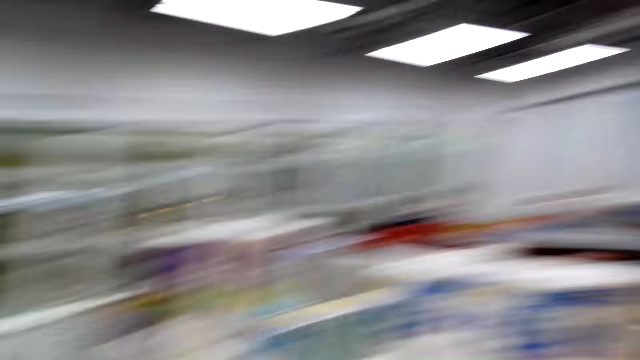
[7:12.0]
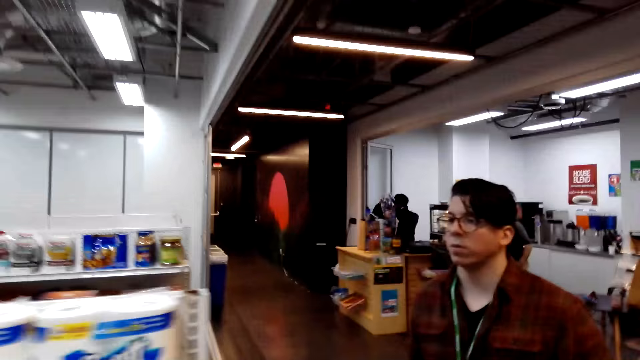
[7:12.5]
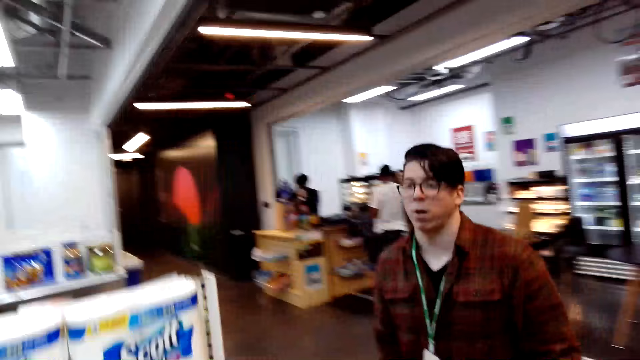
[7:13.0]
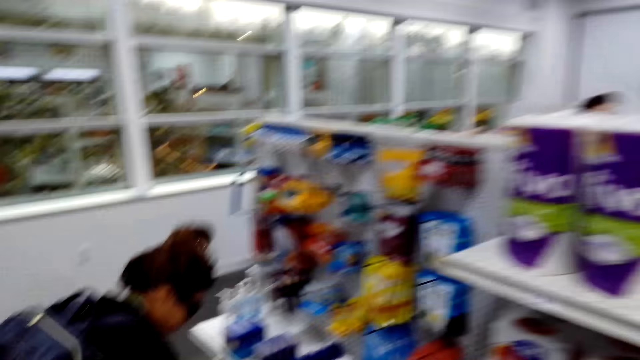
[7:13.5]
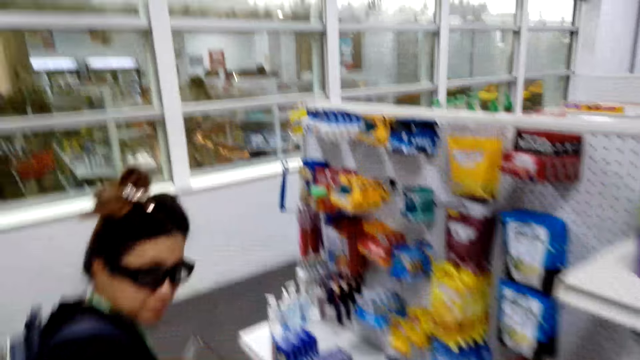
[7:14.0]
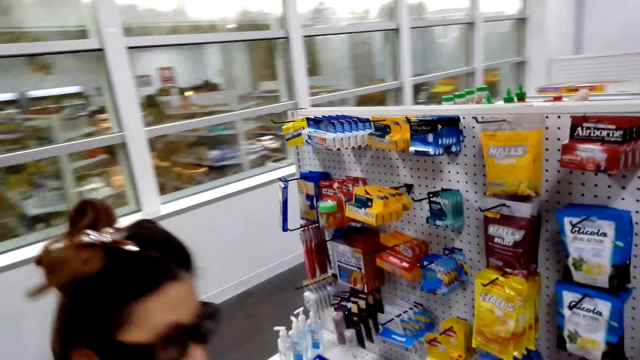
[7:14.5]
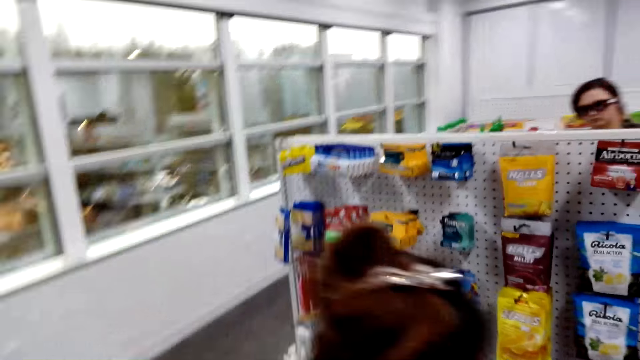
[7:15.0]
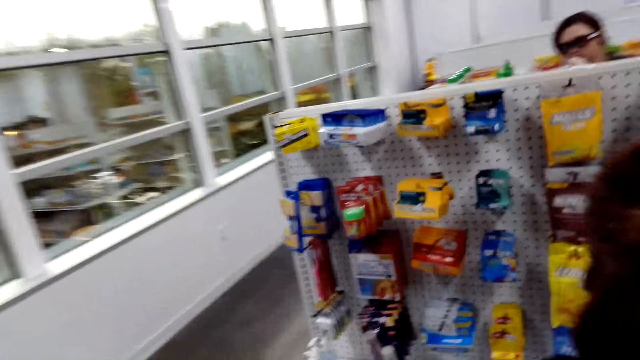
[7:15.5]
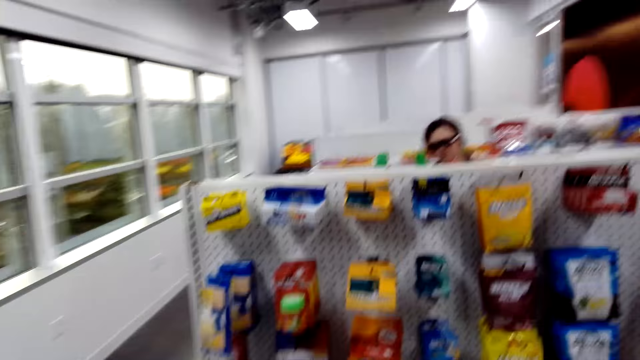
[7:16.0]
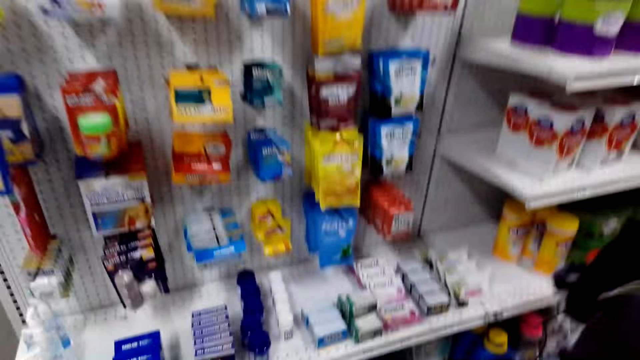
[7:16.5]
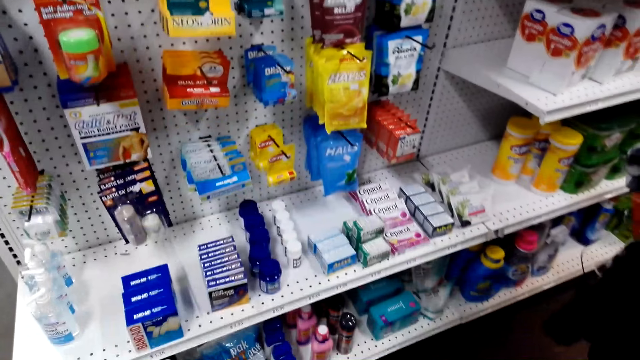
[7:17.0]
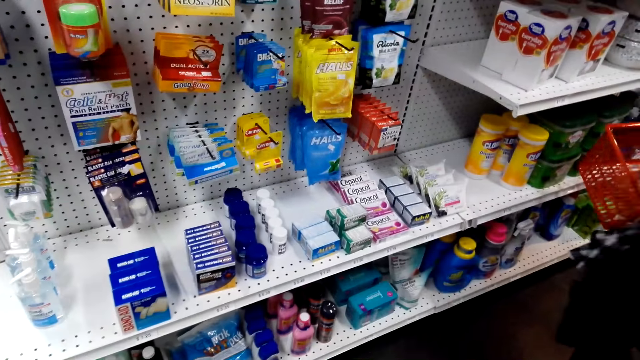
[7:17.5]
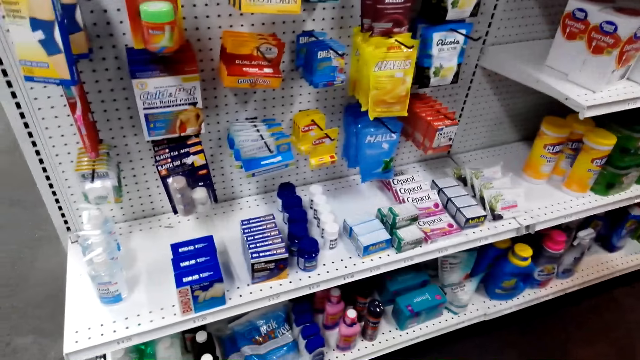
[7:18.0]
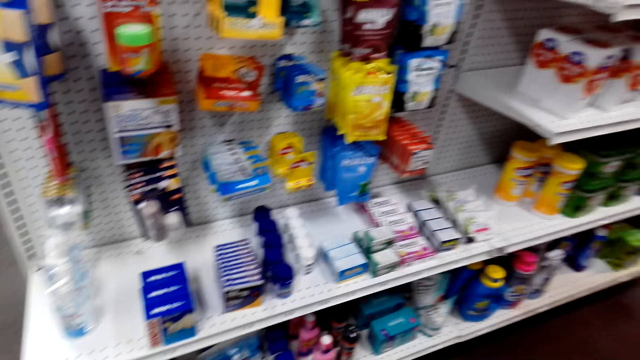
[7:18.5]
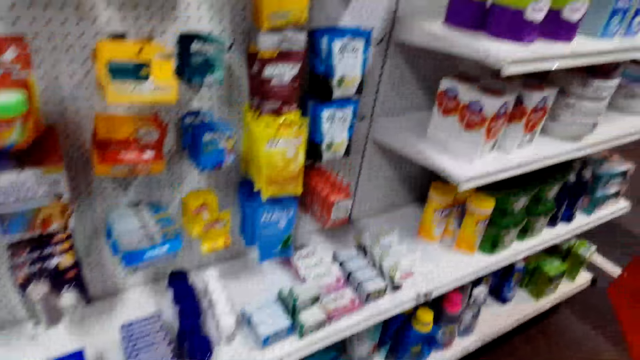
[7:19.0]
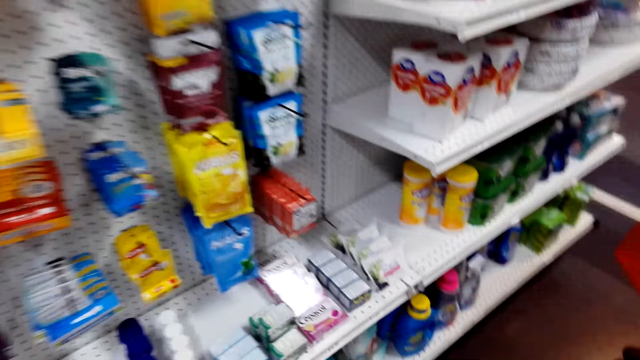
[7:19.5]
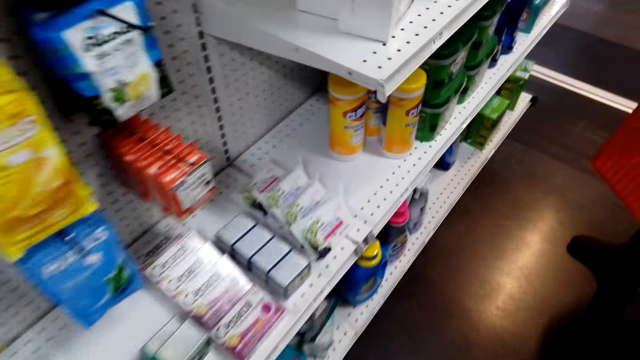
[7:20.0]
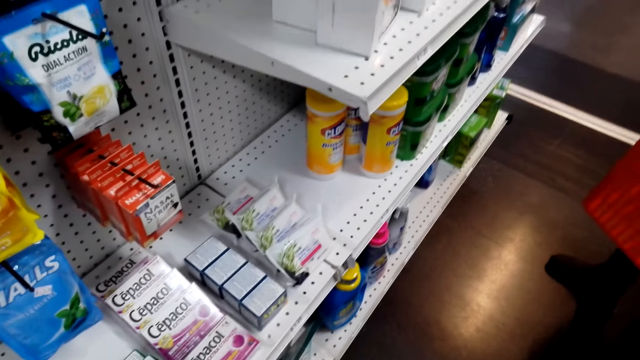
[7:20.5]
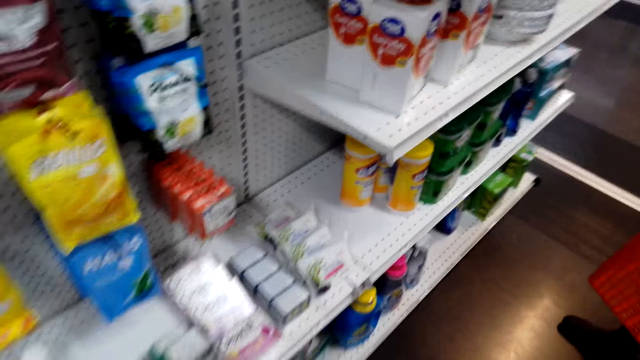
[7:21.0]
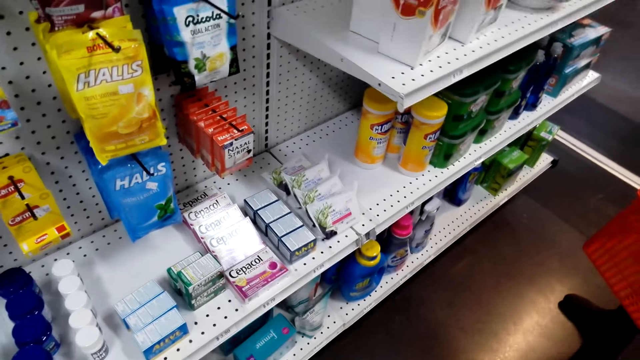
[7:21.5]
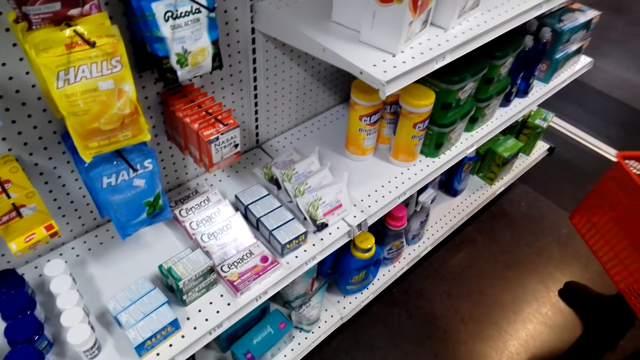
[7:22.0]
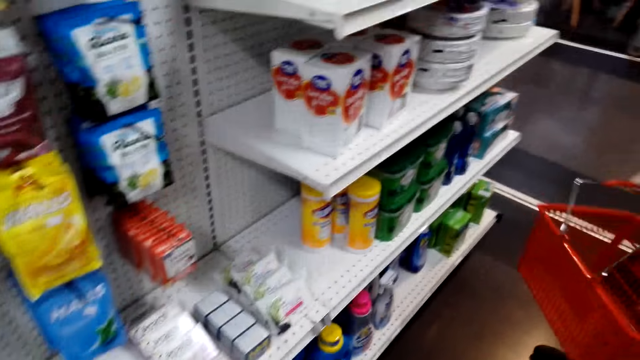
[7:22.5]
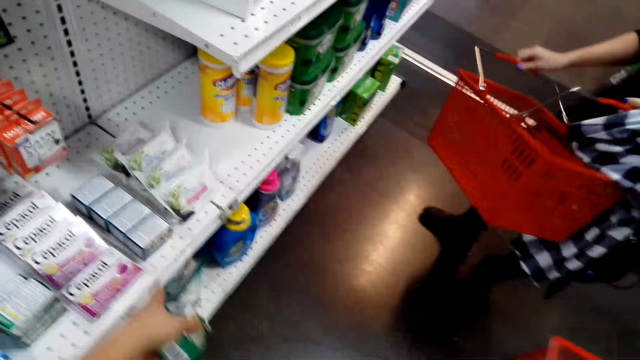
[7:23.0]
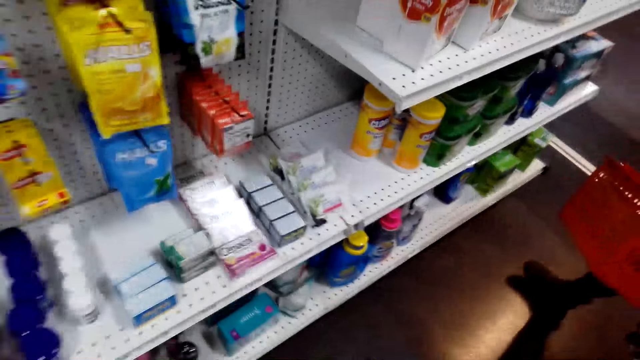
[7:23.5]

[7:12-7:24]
The camera wearer walks. They stop at a shelf.

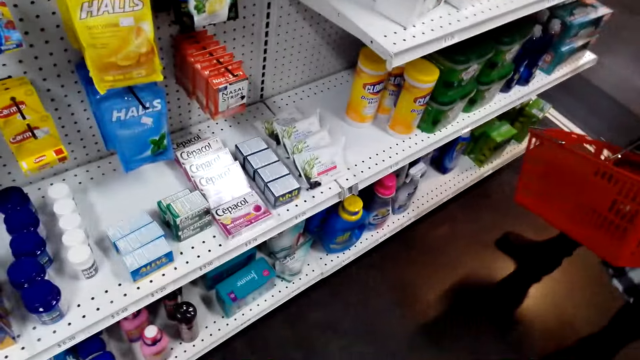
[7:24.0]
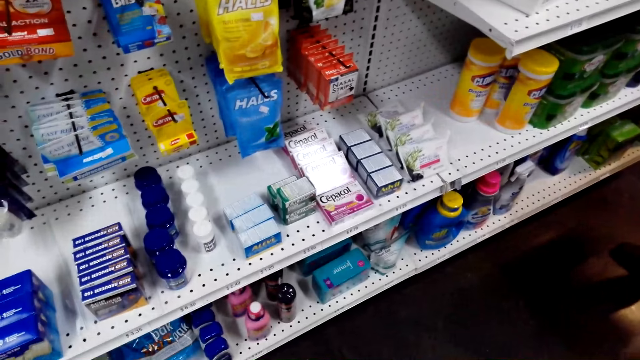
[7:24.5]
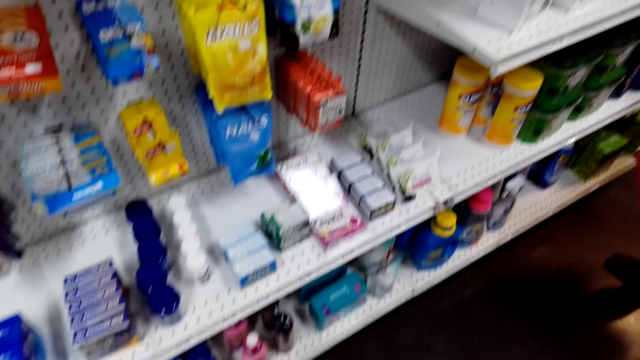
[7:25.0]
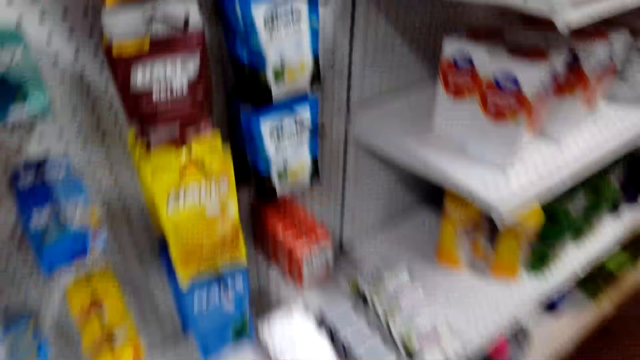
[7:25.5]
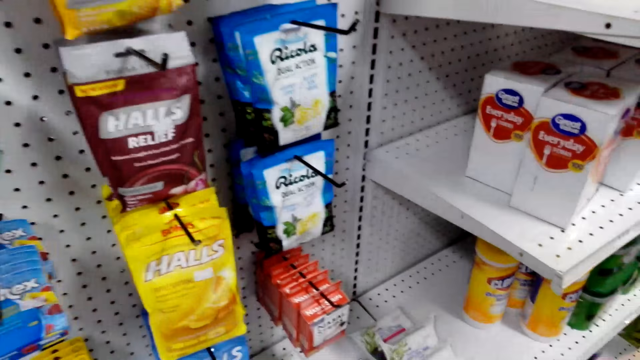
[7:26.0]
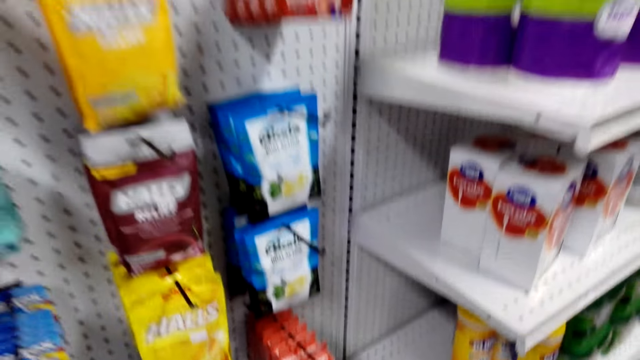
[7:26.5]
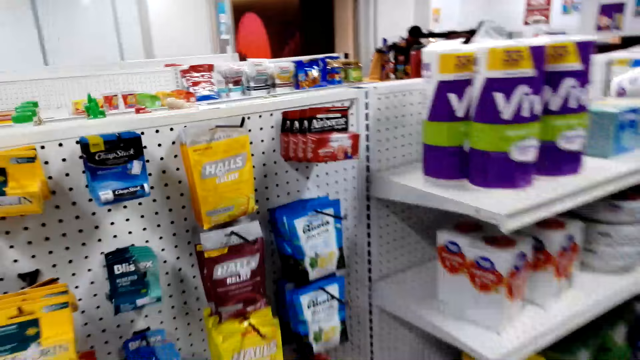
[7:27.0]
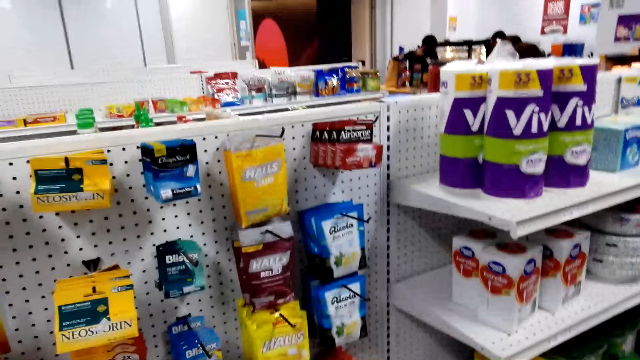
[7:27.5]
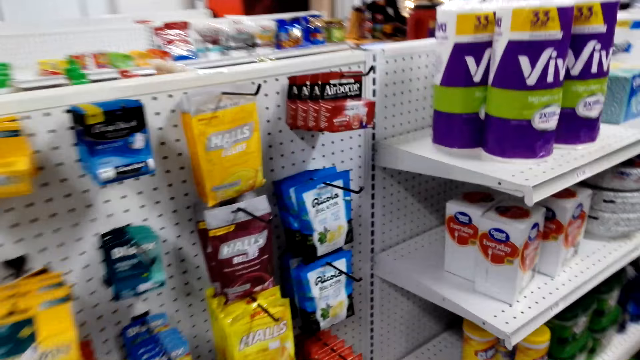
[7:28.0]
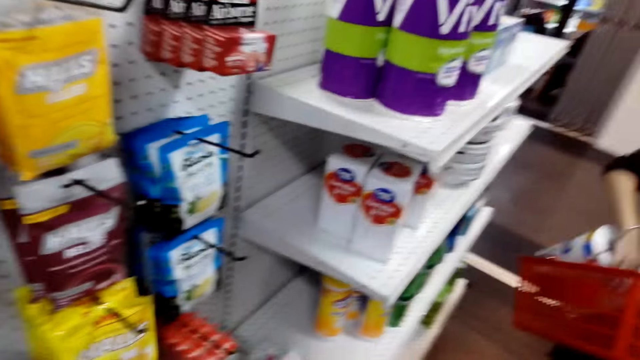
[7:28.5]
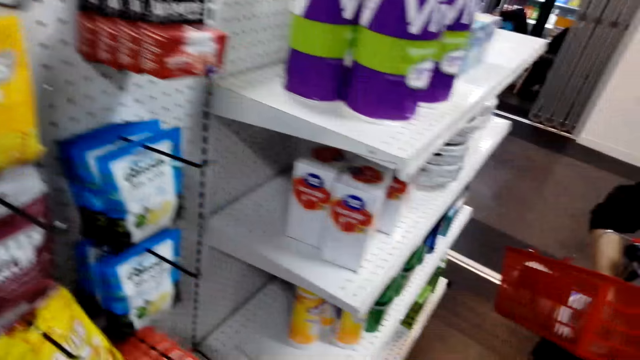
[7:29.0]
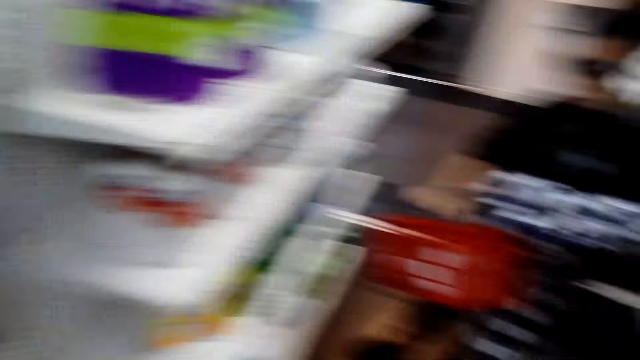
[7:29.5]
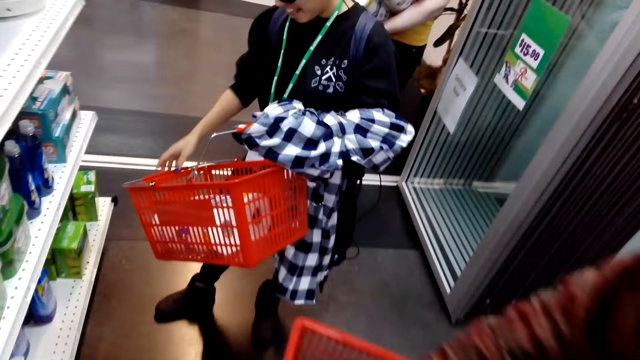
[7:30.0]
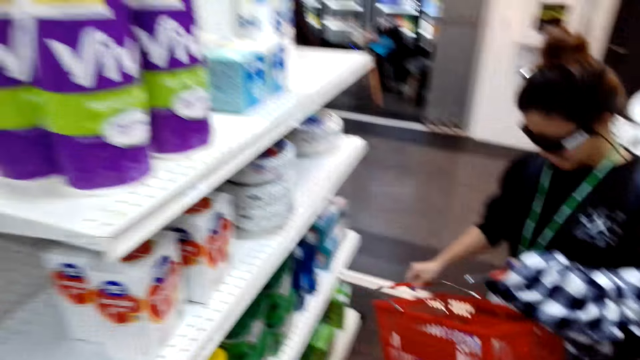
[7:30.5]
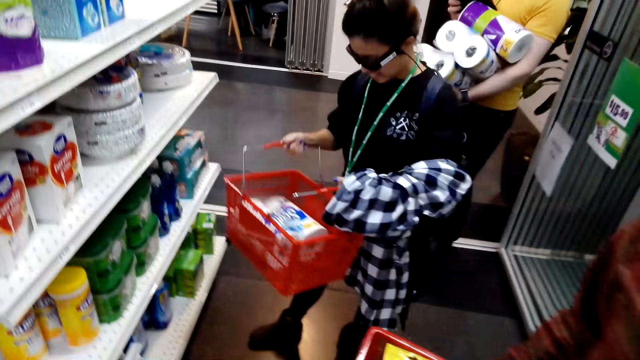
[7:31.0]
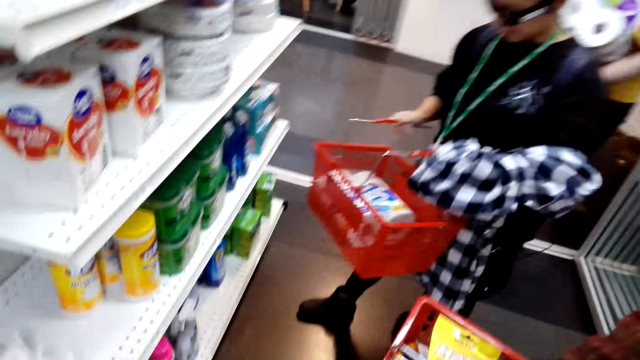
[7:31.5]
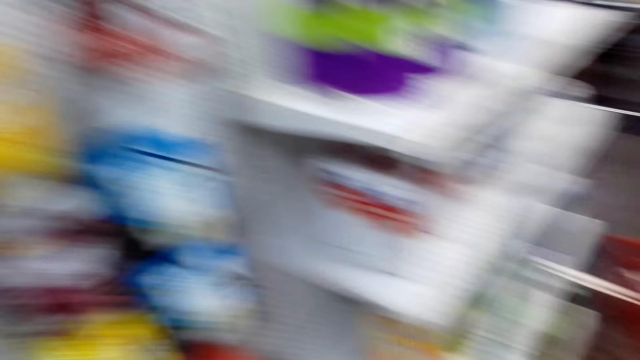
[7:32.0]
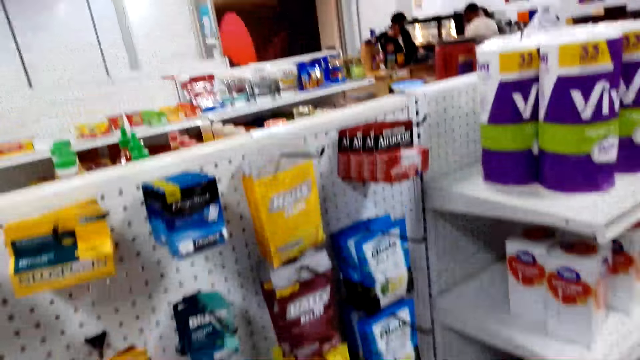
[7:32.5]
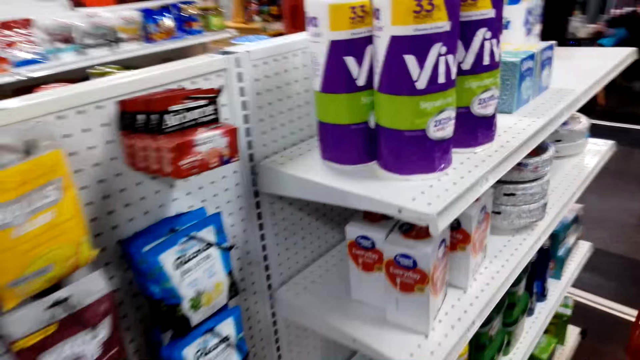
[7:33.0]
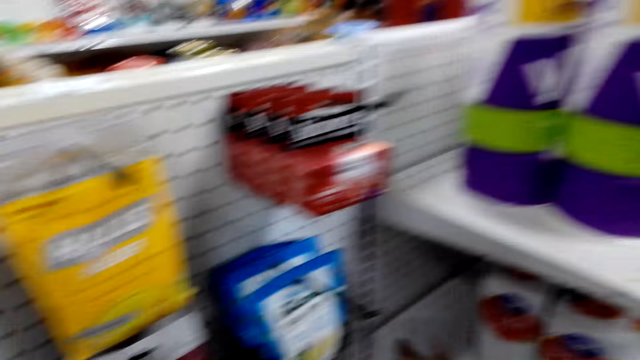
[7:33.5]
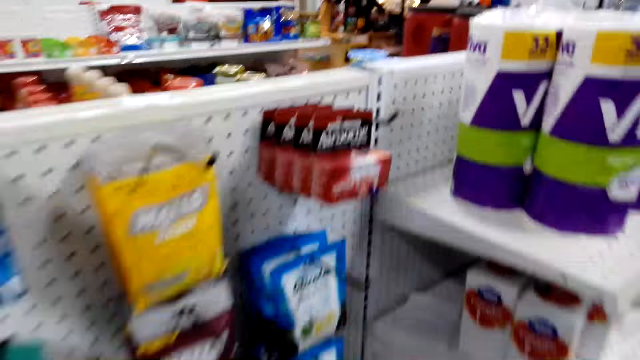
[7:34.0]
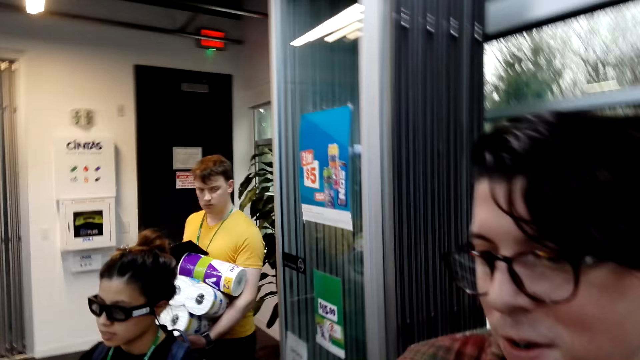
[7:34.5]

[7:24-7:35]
The camera wearer picks up some items from the shelf.
